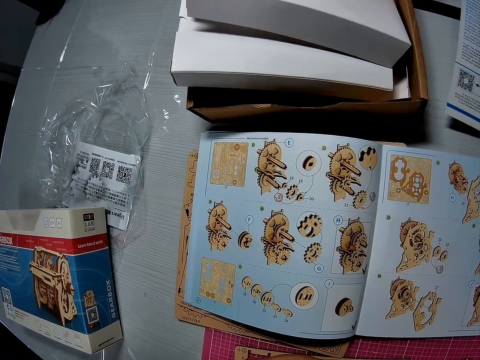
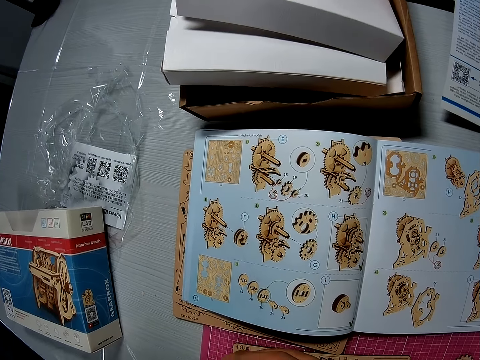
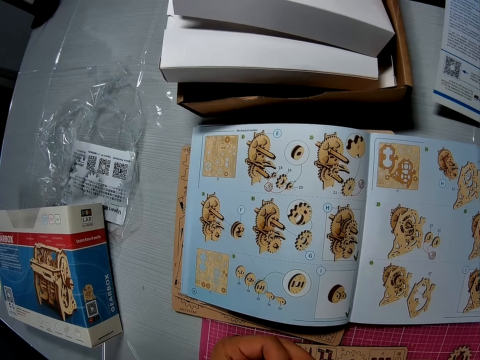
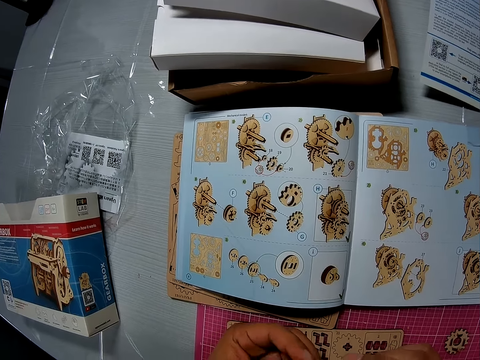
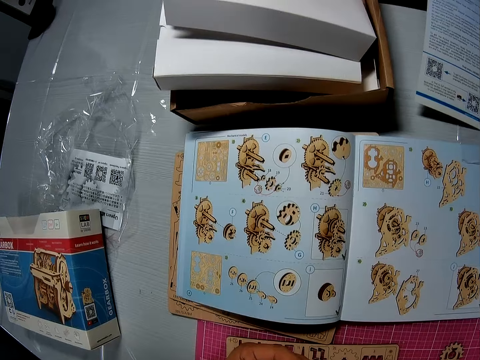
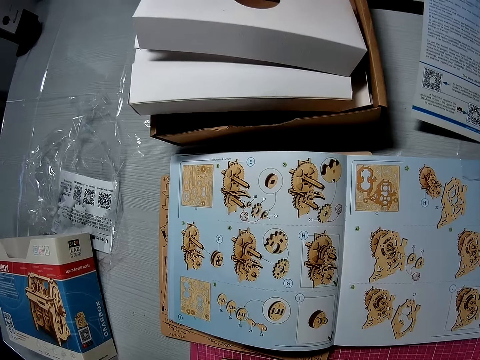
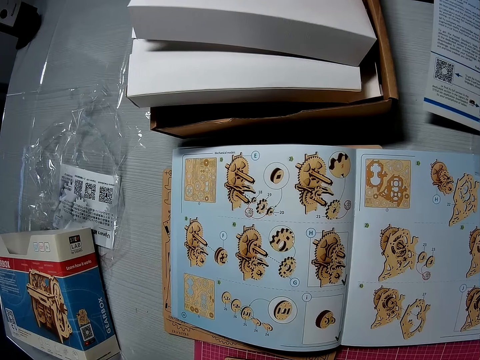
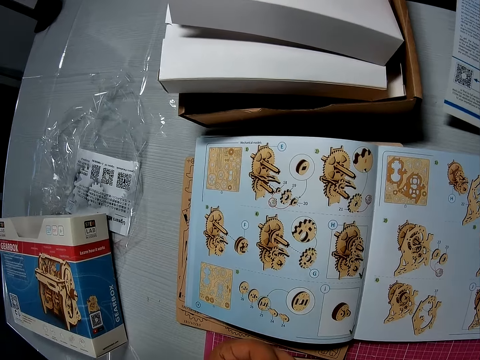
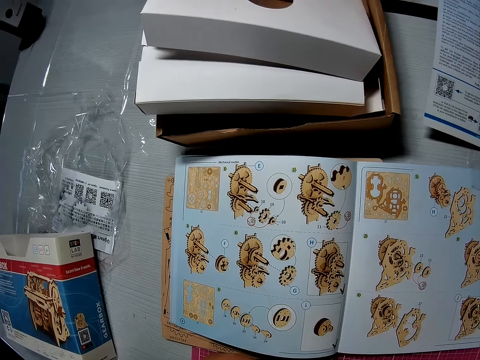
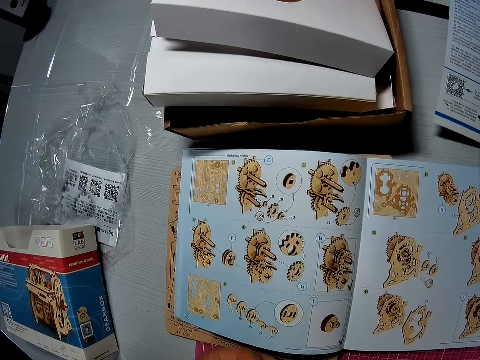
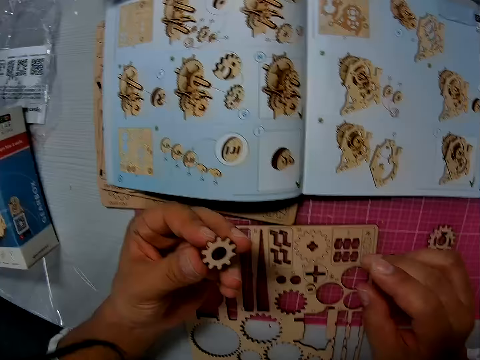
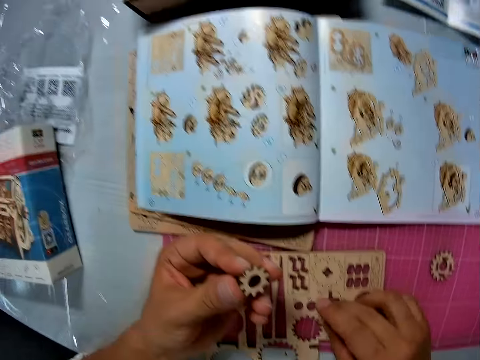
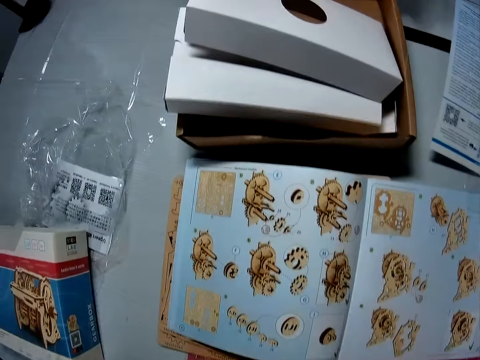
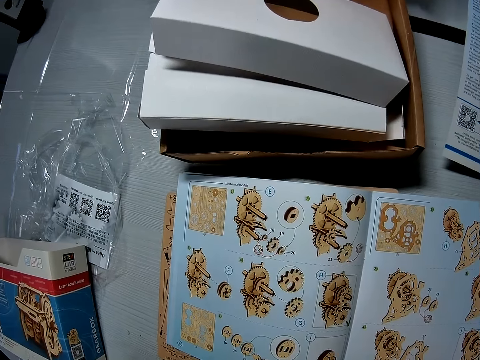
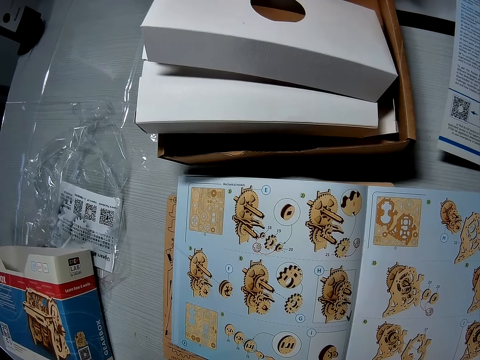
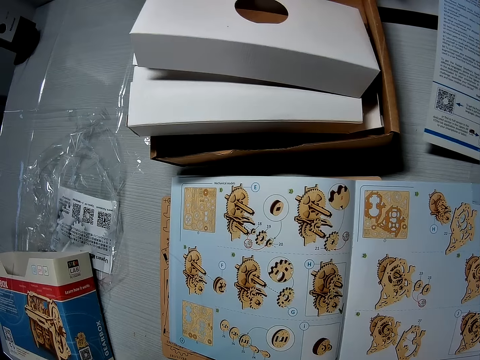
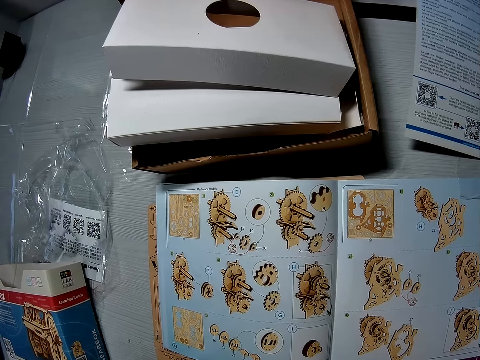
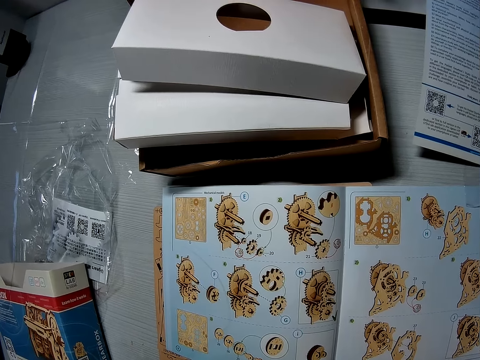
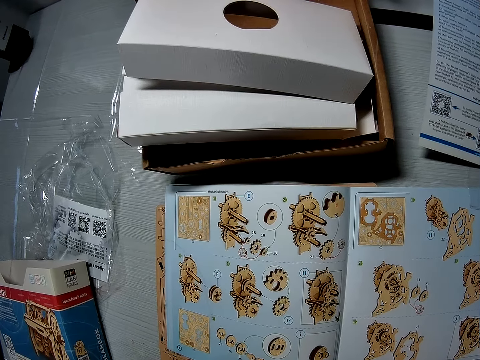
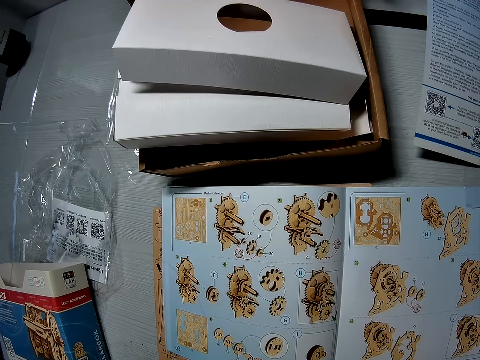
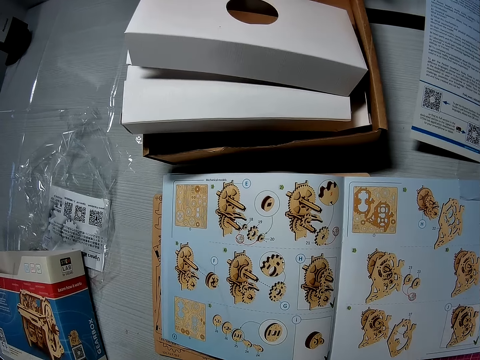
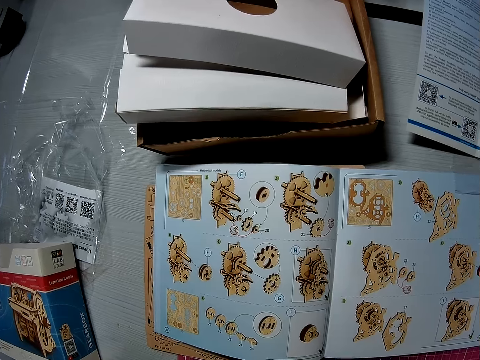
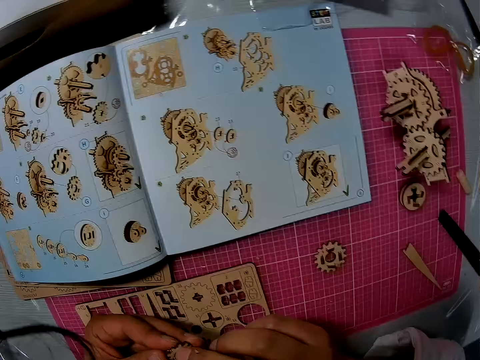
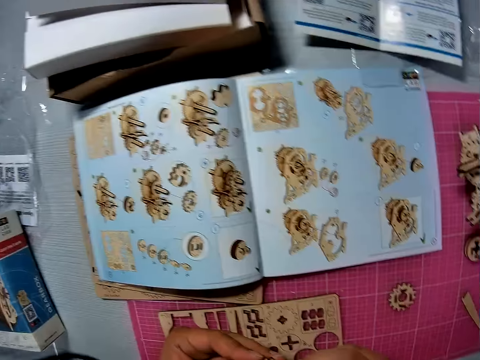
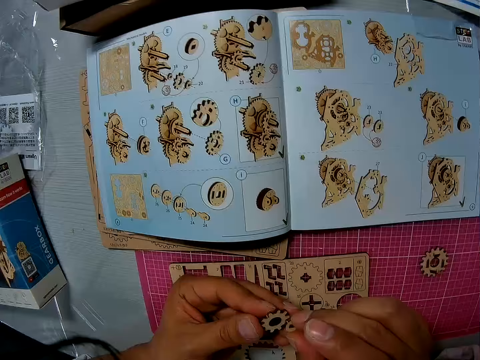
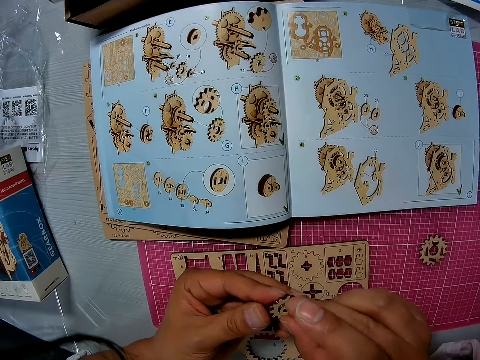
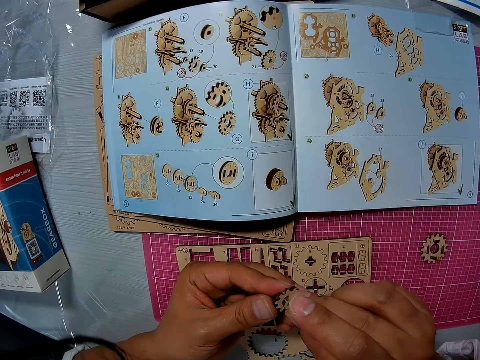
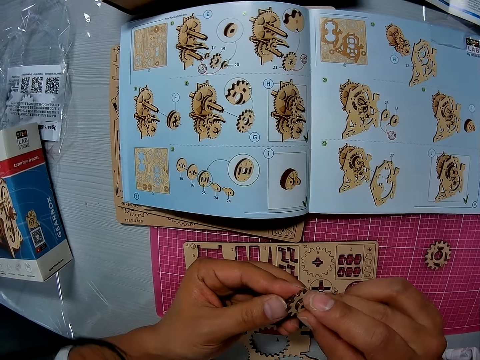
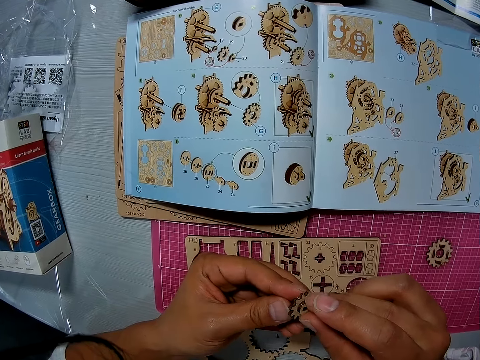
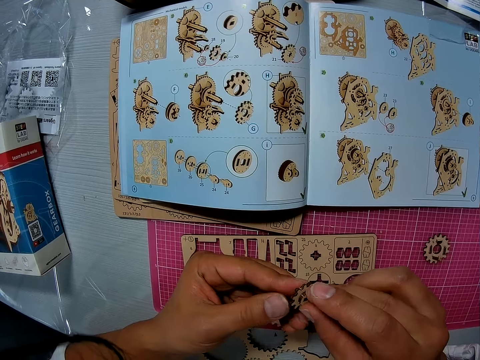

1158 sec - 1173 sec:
The camera wearer places wooden pieces on the wooden pieces on his left hand.

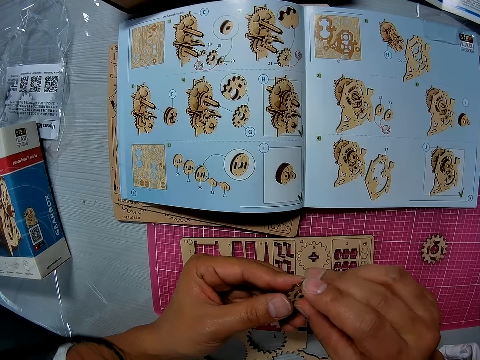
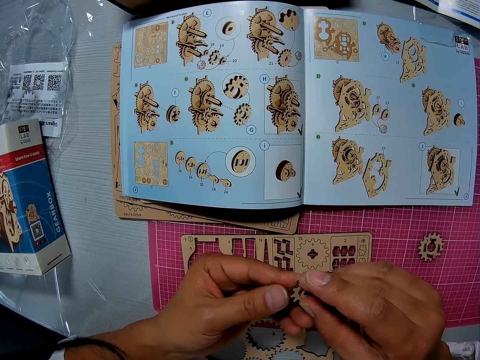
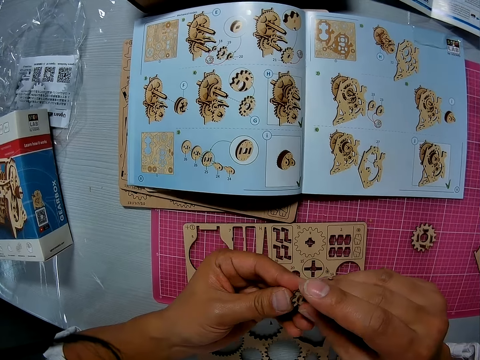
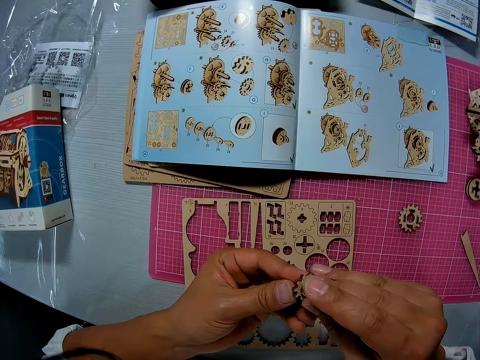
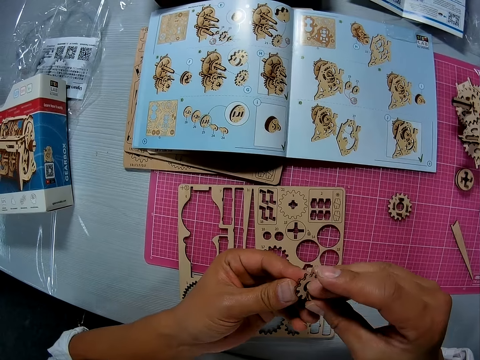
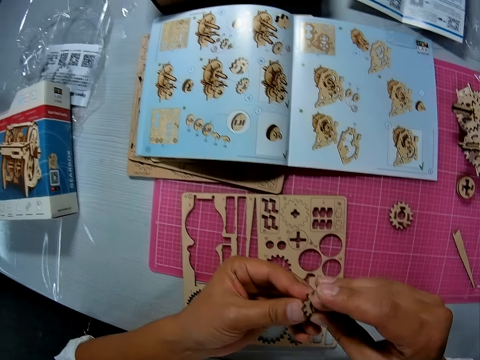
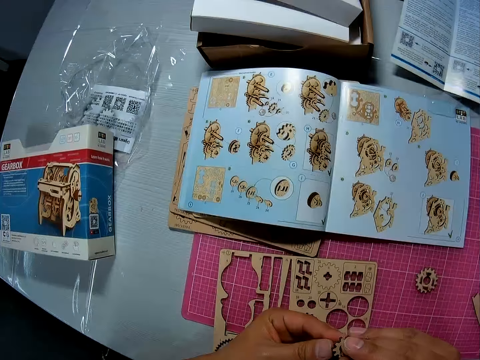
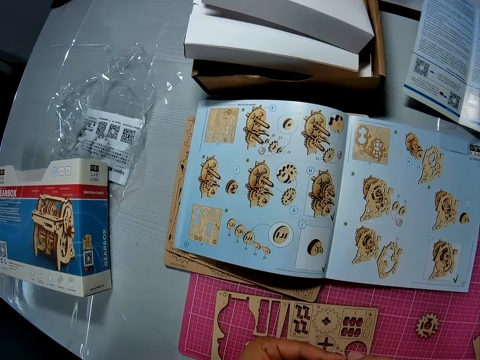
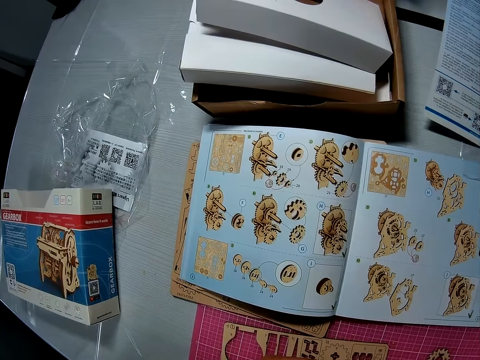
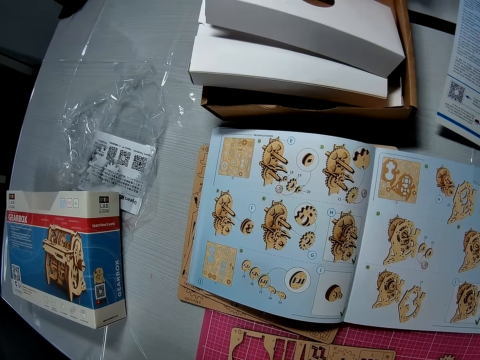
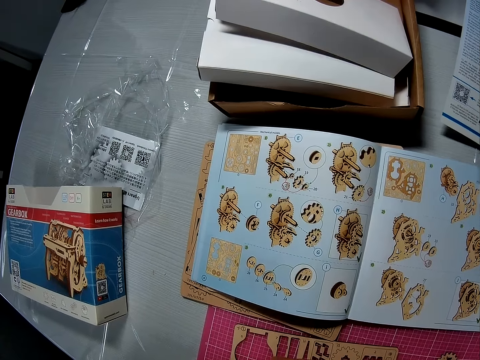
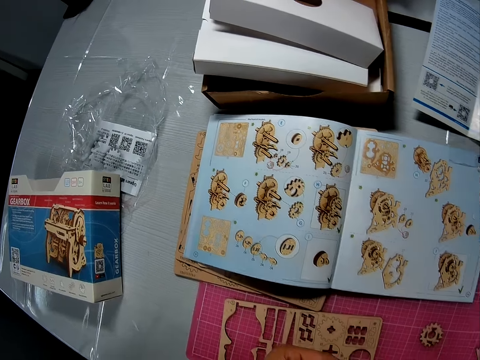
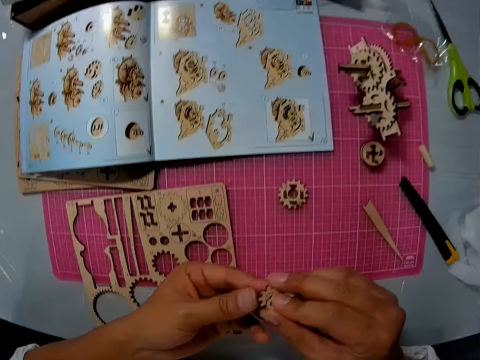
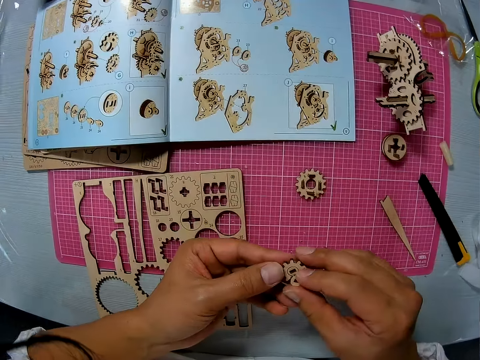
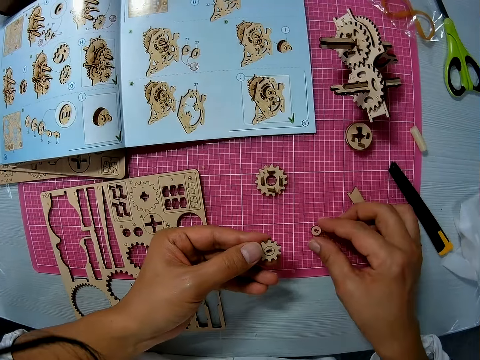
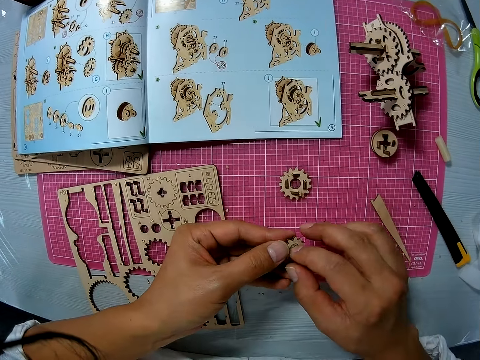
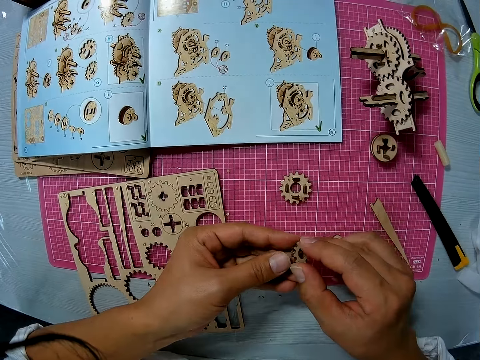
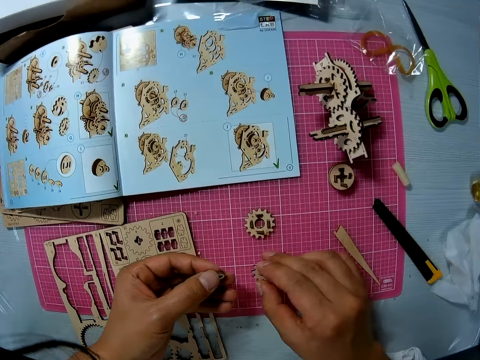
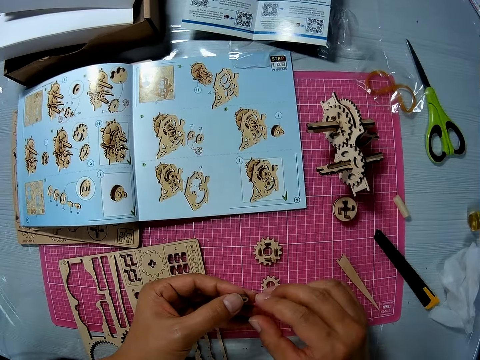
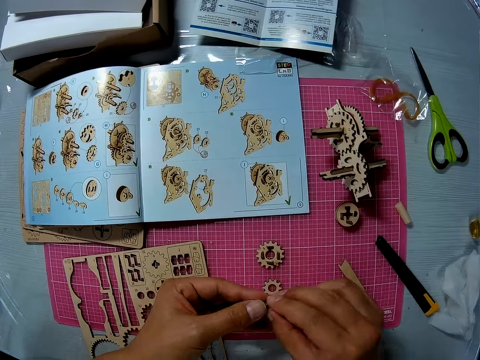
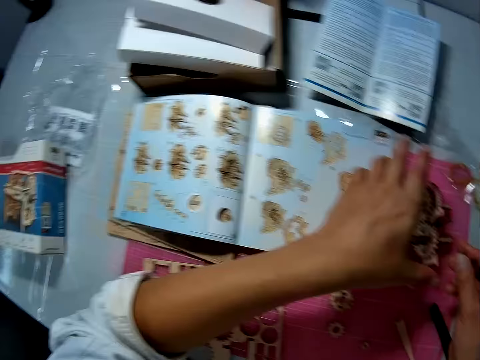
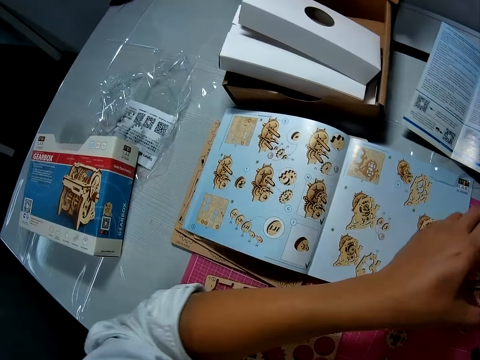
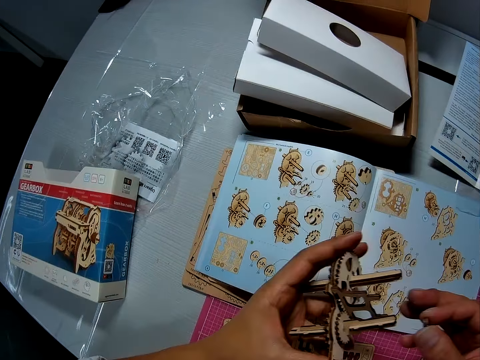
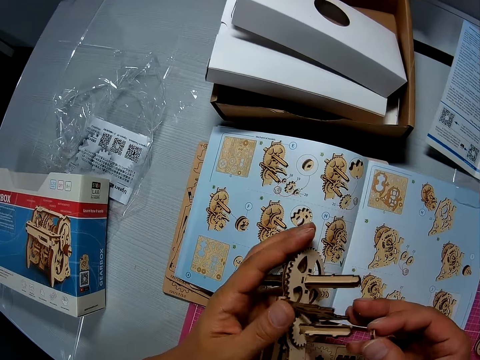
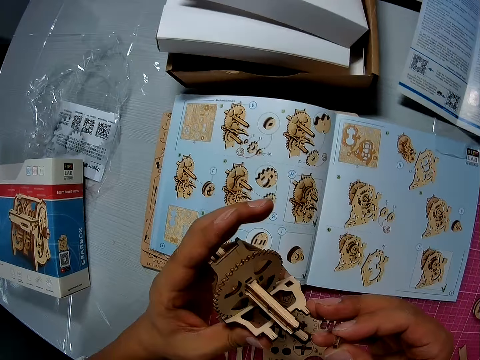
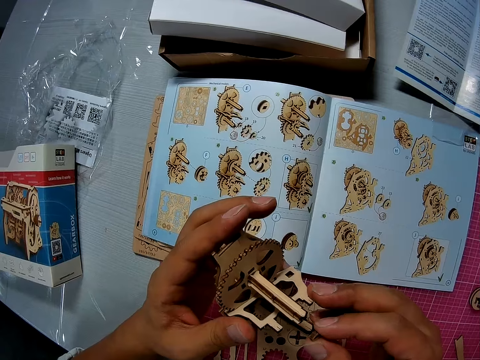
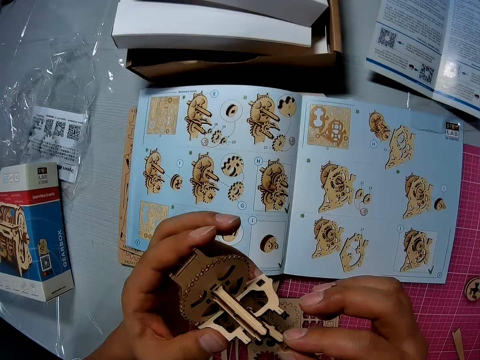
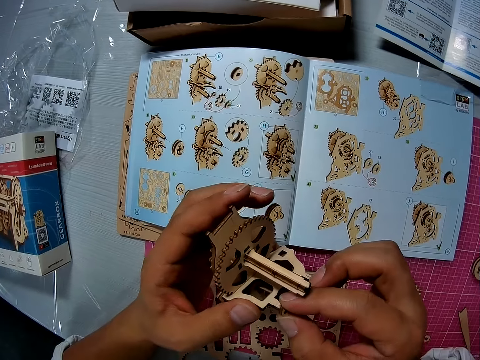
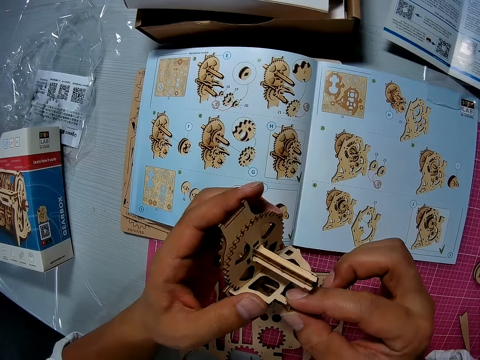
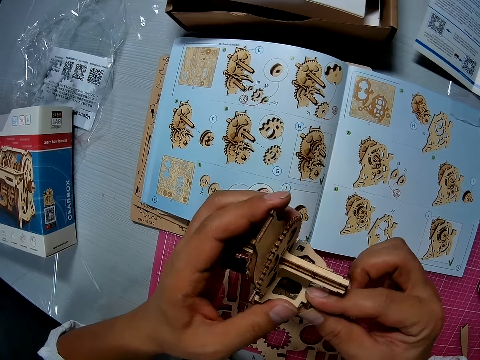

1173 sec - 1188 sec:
The camera wearer combines the pieces. He glances at the instruction manual. He removes the wooden pieces from the wooden pieces on his left hand. He places the wooden pieces in his right hand on the cutting sheet. He removes other wooden pieces from the wooden pieces on his left hand. He places the wooden pieces on the cutting sheet. He passes the wooden pieces in his left hand to his right hand. He picks up assembled wooden mechanical model pieces. He attaches the wooden piece to the assembled wooden pieces.
